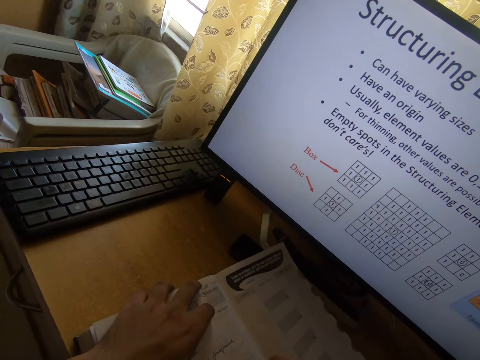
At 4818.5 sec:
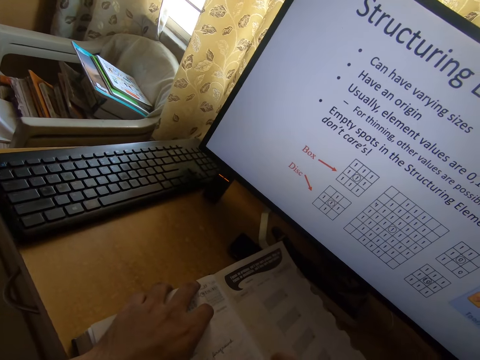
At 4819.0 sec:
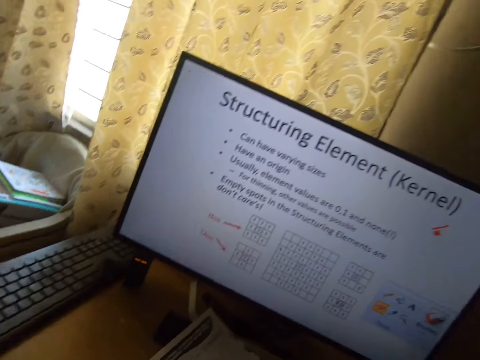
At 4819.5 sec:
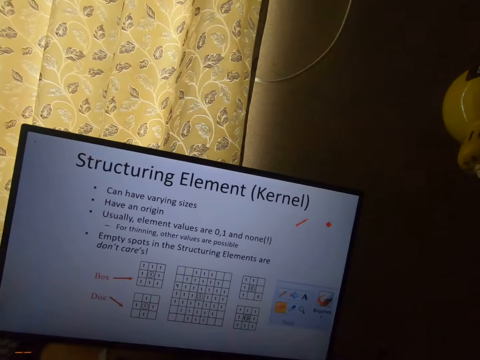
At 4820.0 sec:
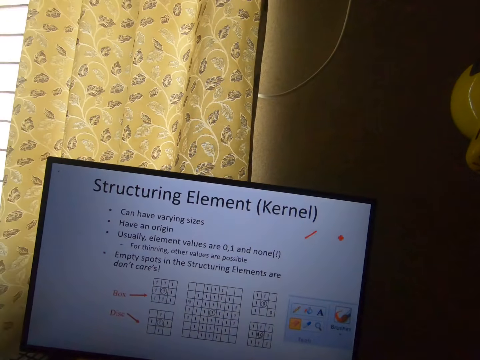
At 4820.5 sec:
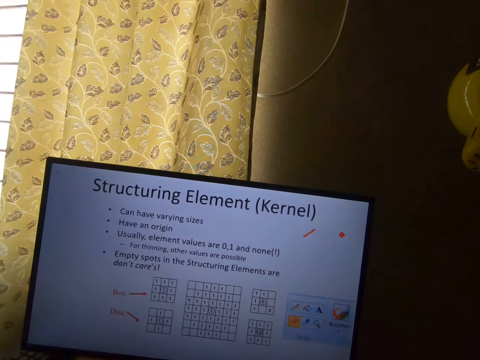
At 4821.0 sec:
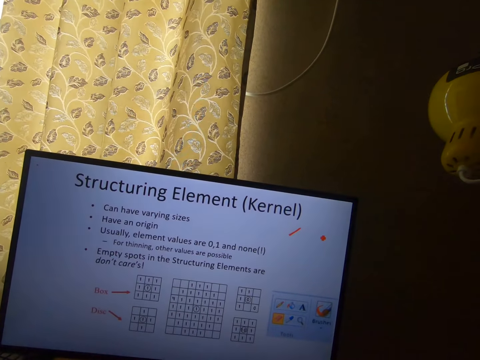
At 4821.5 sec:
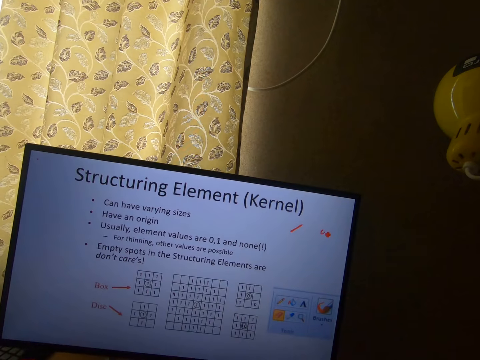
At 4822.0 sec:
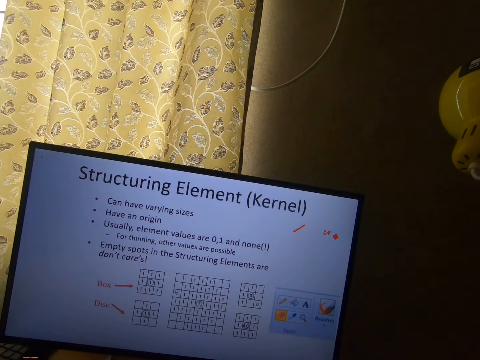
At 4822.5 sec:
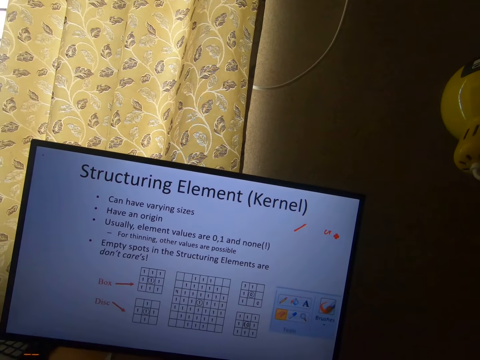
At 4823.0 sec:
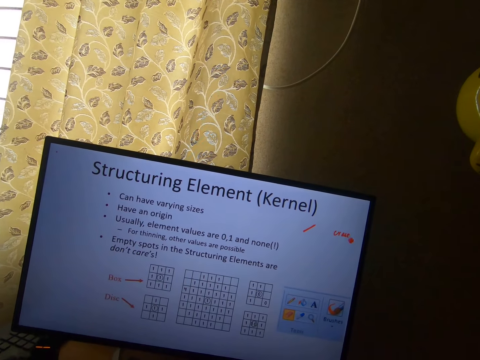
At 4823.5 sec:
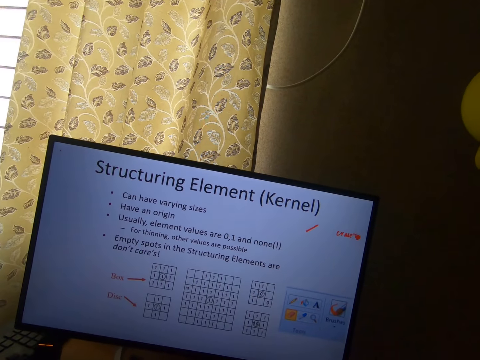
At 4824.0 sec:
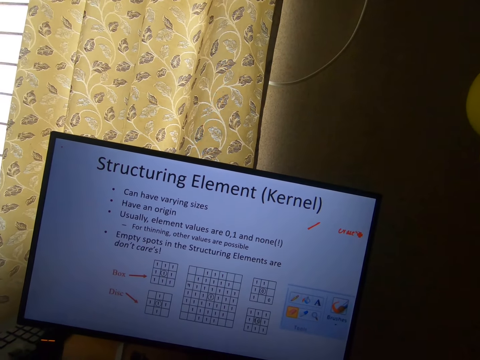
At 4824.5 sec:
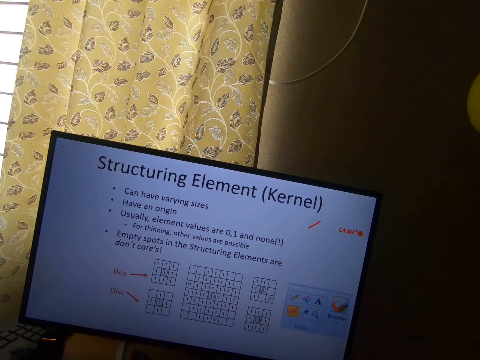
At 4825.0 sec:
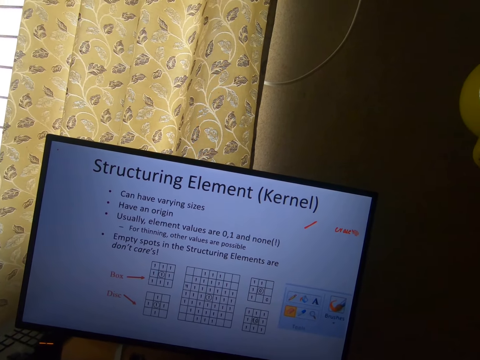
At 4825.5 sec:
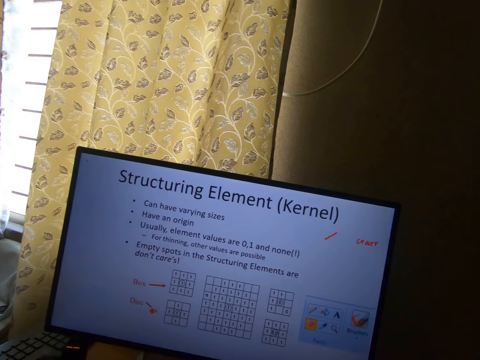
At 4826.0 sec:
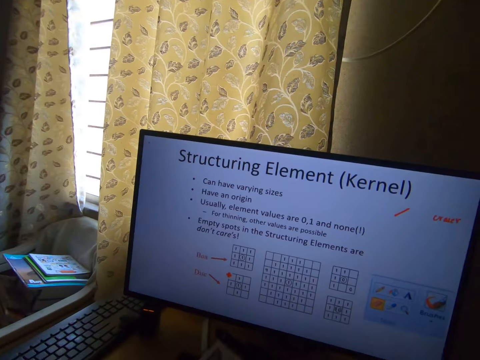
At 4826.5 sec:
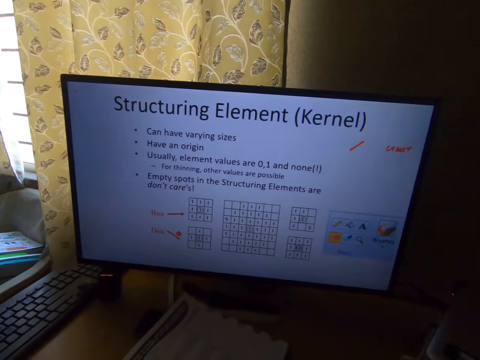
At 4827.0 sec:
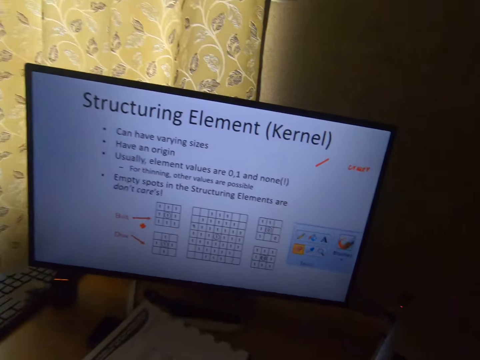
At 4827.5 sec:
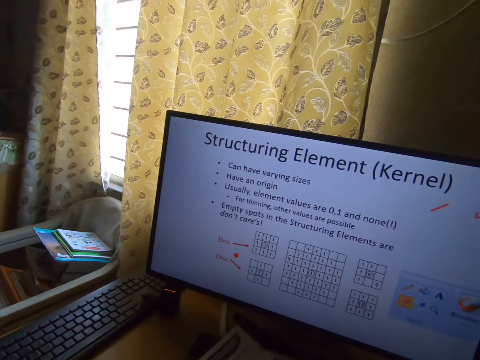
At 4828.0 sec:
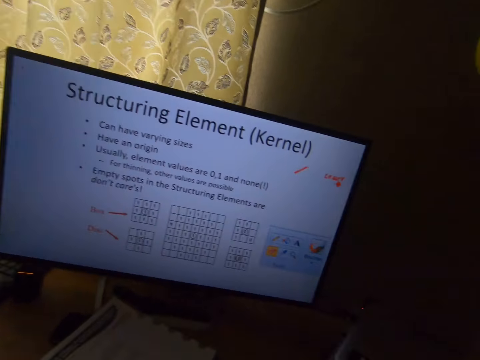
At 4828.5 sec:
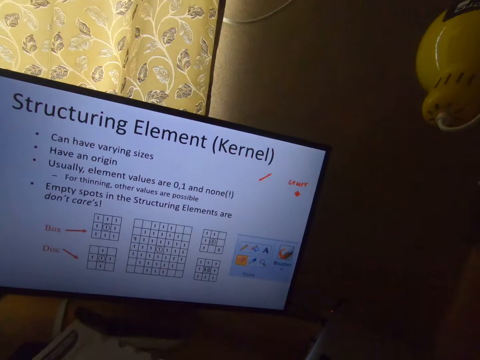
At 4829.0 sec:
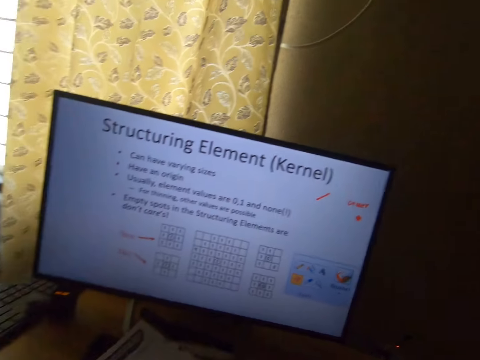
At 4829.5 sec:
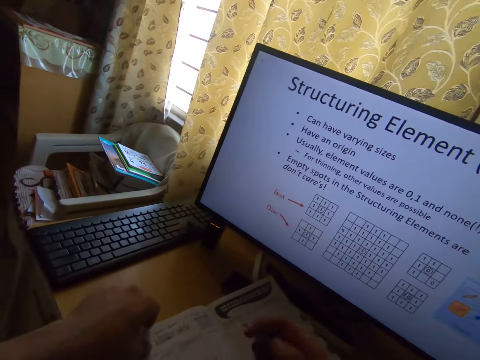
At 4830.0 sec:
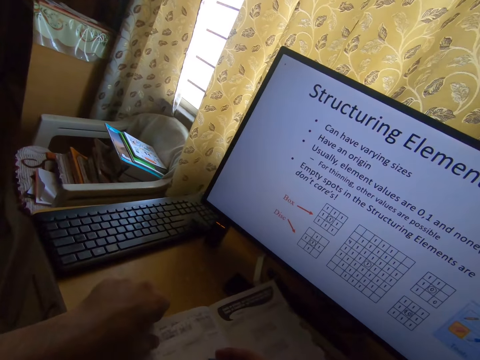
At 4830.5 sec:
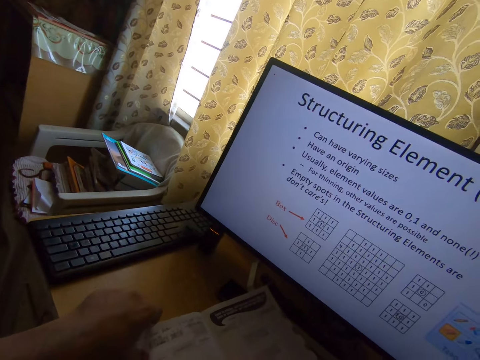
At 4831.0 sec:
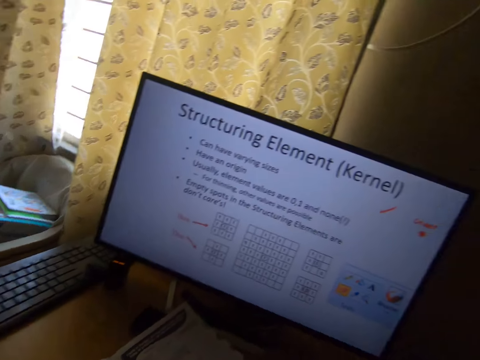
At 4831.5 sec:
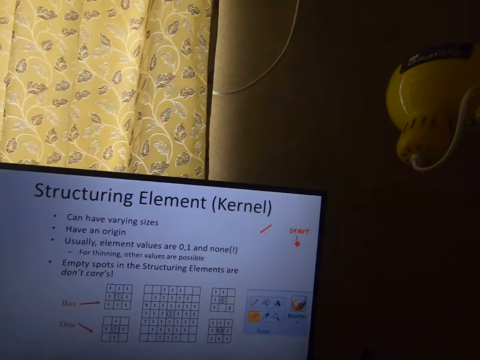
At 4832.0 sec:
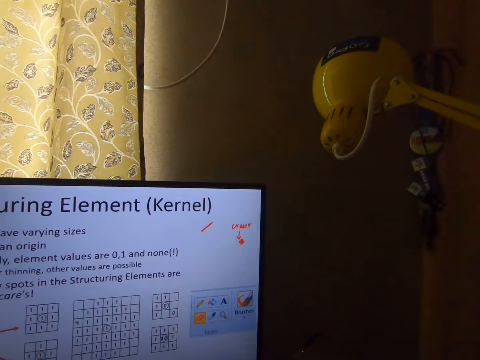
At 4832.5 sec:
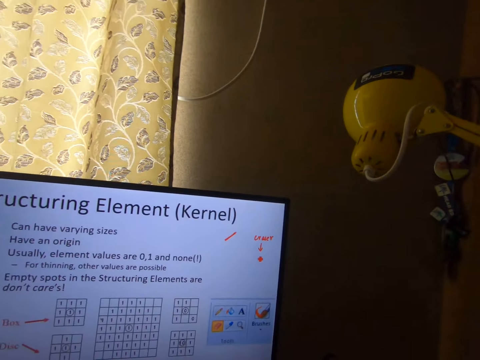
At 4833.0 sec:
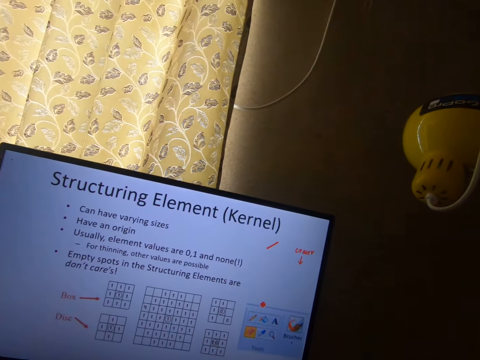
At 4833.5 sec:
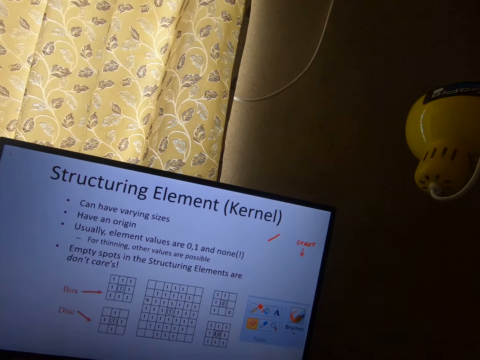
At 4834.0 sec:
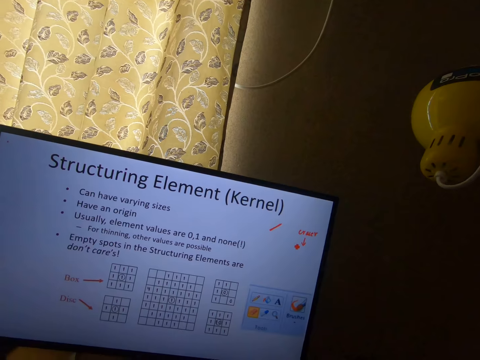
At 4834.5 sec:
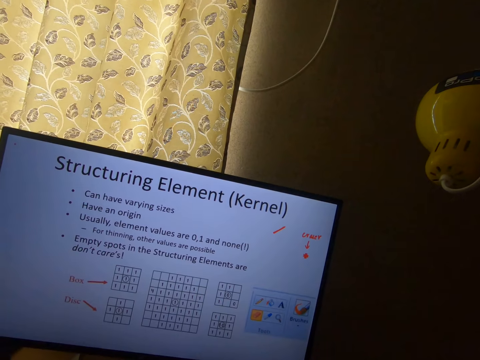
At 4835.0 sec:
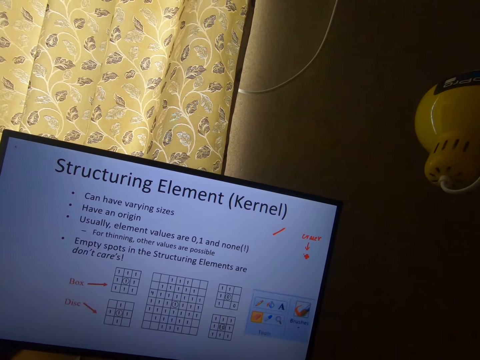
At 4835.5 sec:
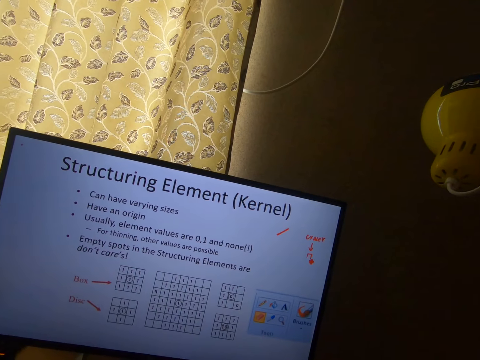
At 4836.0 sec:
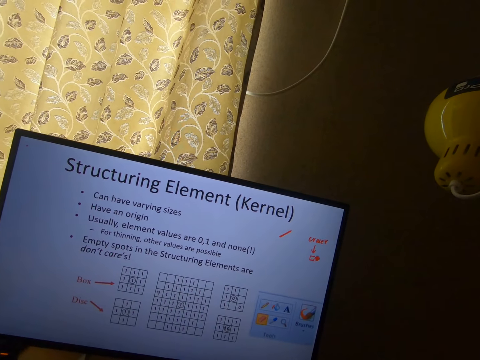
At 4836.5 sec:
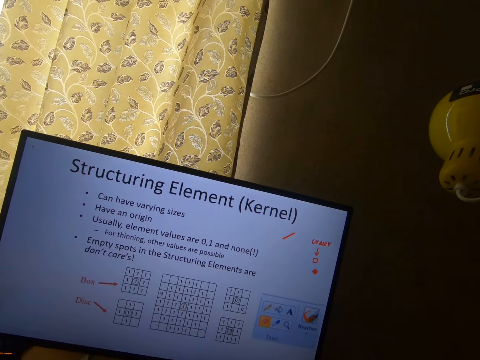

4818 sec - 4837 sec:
The camera wearer operates a computer. He drops the pen on the book with his right hand. He holds the book with his left hand. He operates the computer.

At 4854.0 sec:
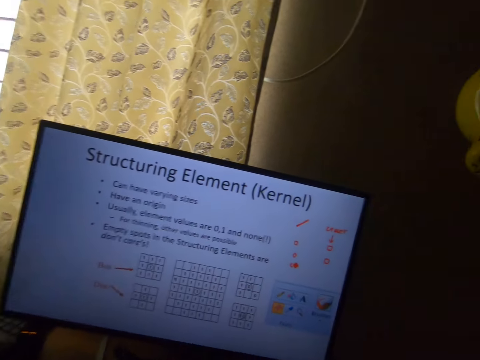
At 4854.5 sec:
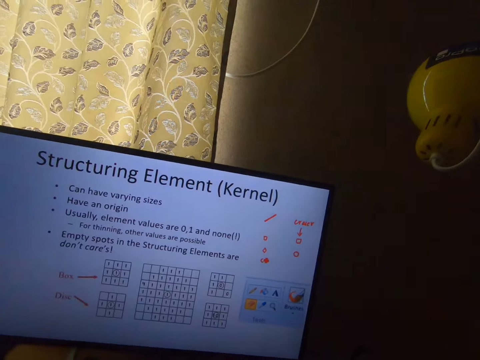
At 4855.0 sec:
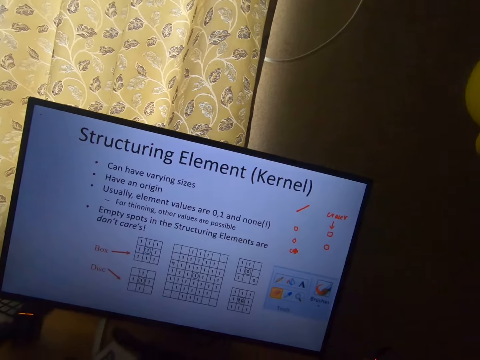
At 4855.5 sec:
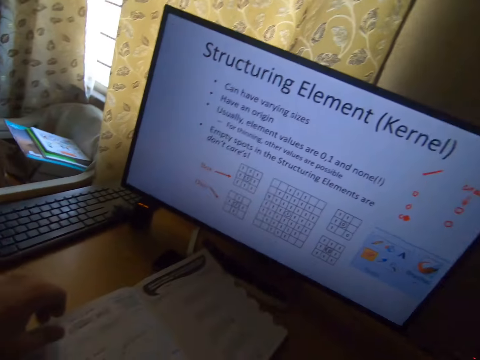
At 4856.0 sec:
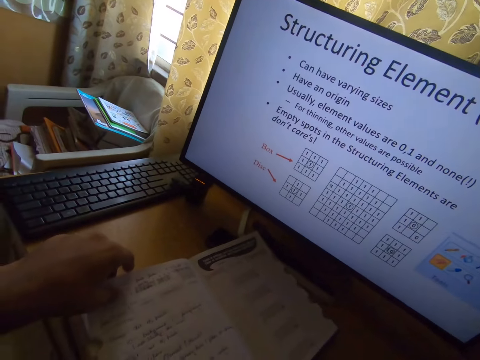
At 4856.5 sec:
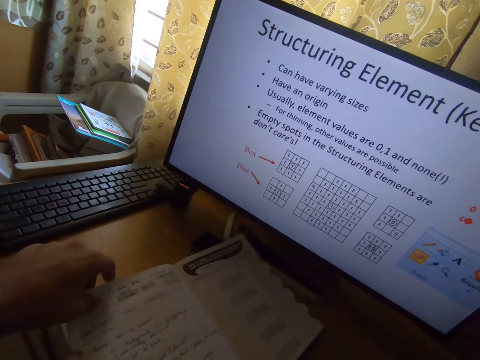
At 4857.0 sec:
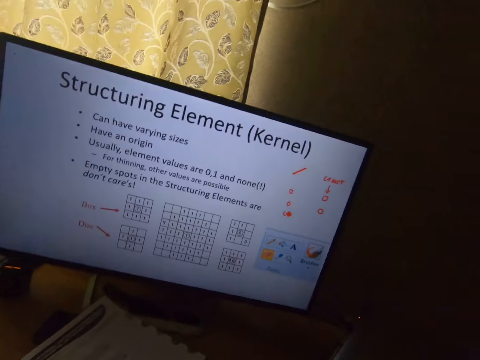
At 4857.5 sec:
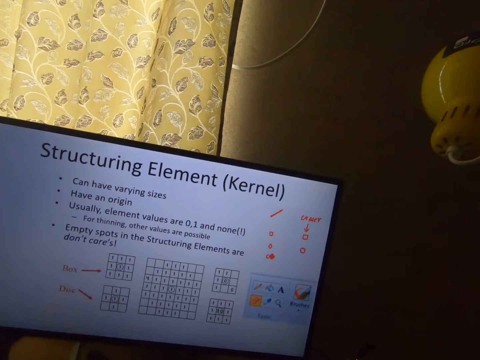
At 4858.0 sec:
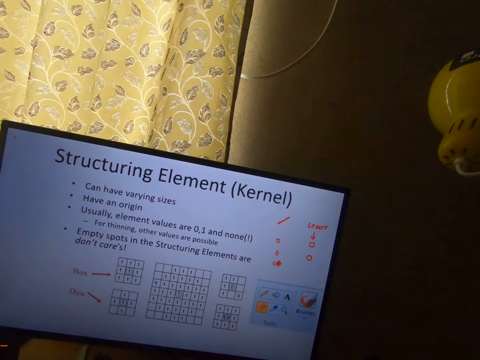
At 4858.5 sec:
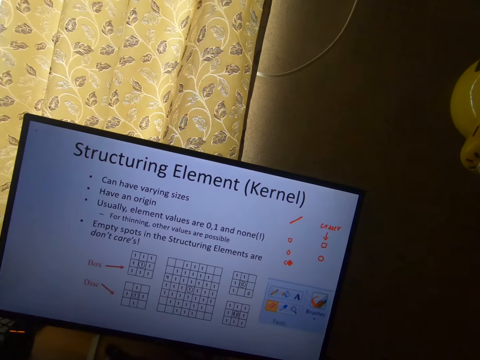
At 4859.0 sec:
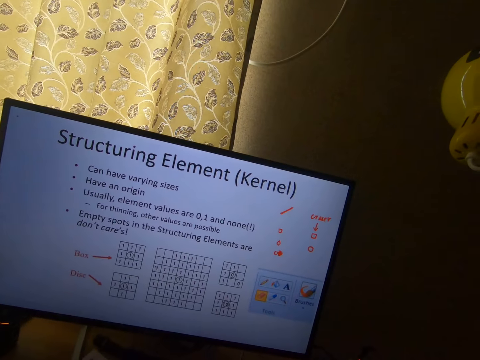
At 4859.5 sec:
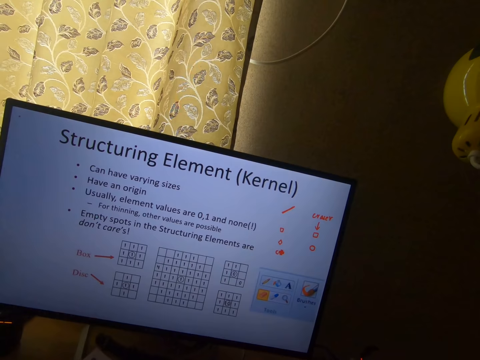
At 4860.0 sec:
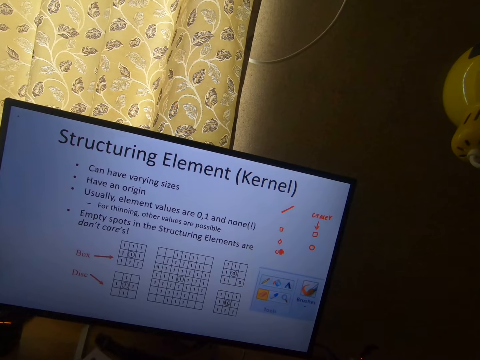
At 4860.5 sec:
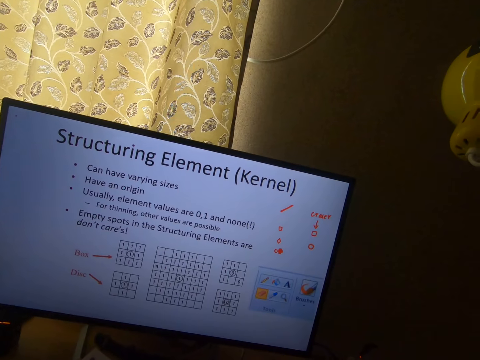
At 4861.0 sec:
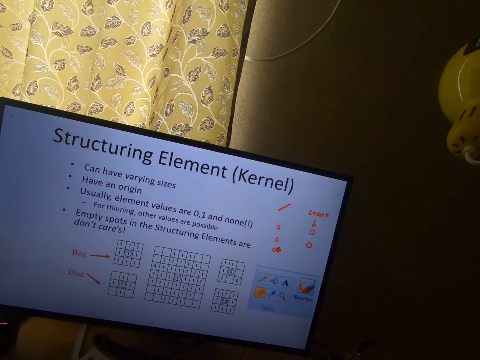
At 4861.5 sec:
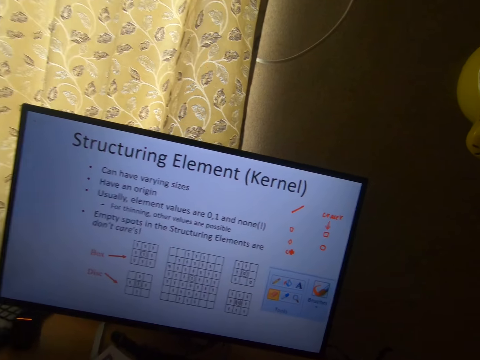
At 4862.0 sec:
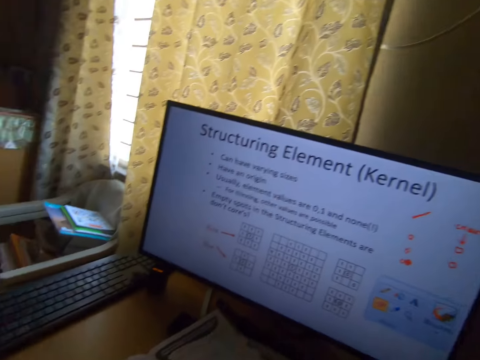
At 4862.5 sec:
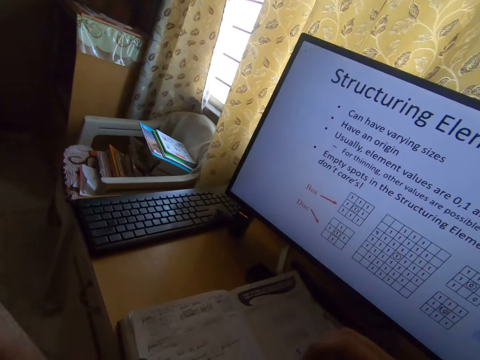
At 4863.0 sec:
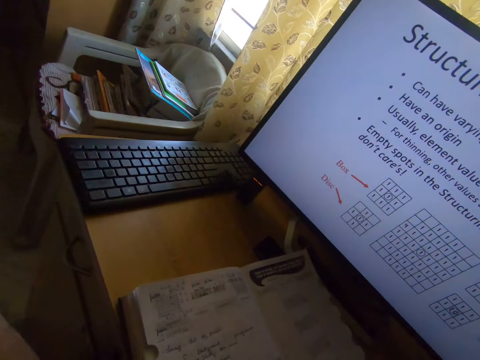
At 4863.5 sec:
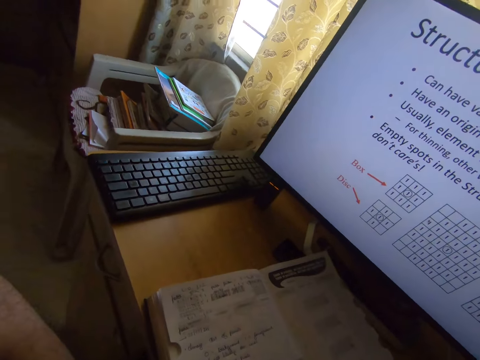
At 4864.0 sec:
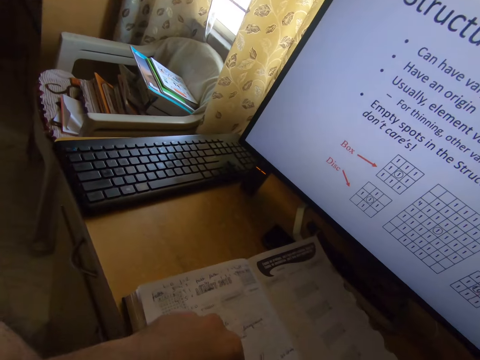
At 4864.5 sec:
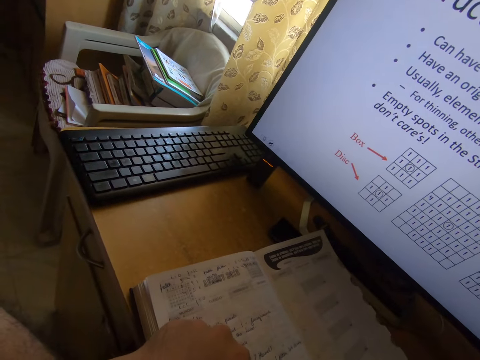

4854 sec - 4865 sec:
The camera wearer holds a book on a table with his left hand. He touches a page on the book. He looks at a monitor. He places a hand on a page on the book.
